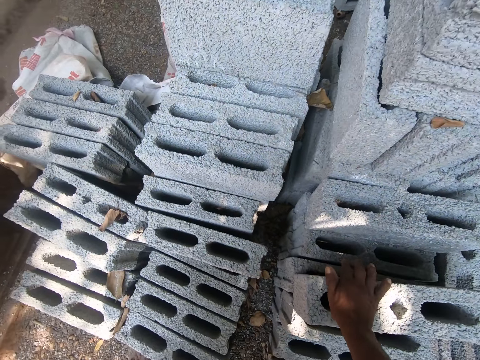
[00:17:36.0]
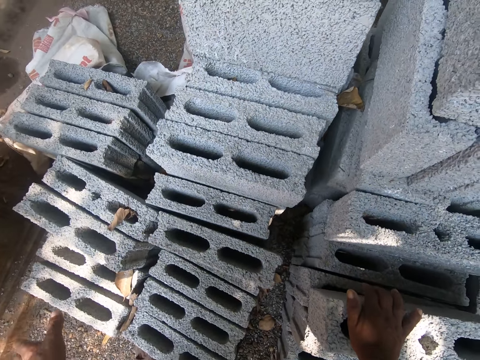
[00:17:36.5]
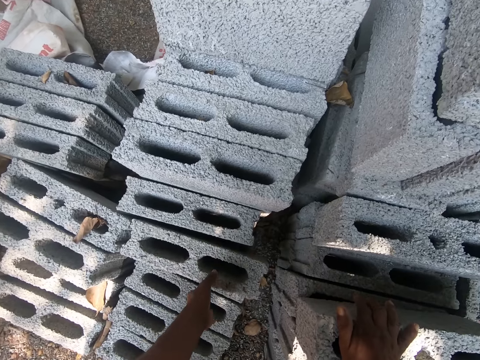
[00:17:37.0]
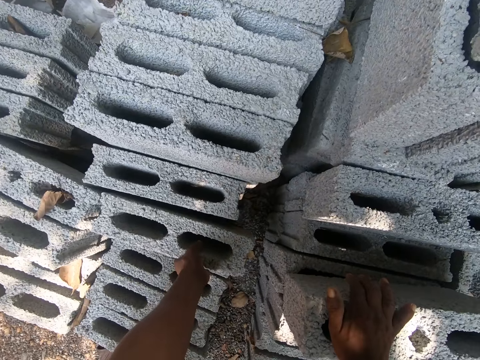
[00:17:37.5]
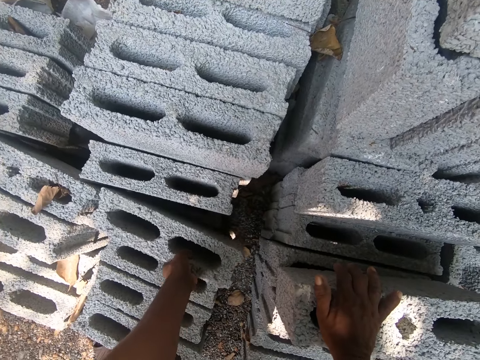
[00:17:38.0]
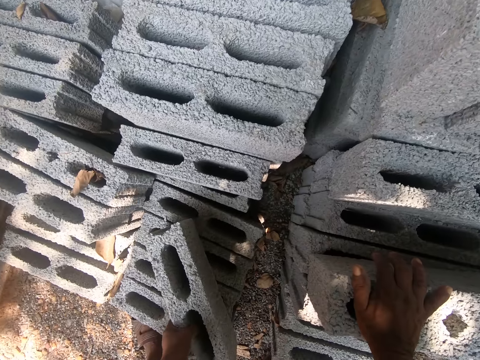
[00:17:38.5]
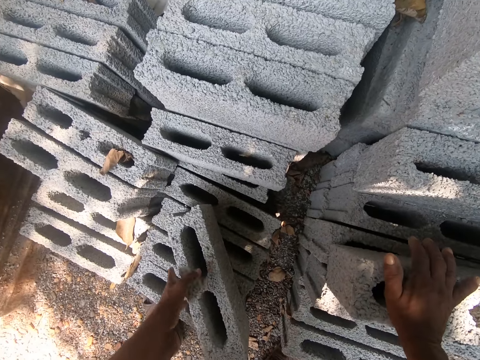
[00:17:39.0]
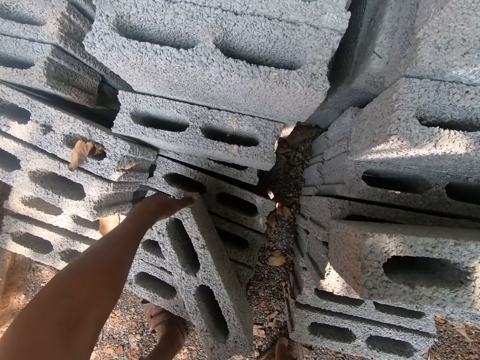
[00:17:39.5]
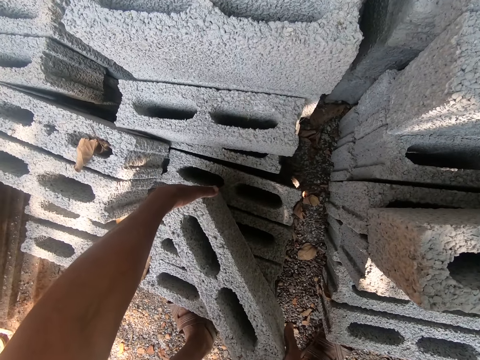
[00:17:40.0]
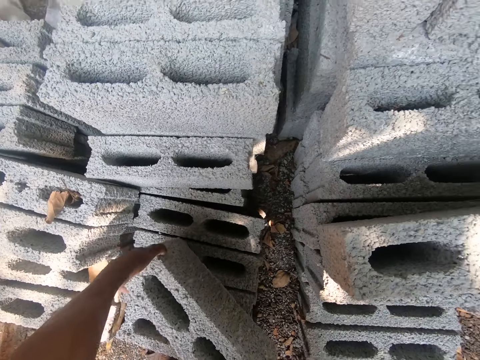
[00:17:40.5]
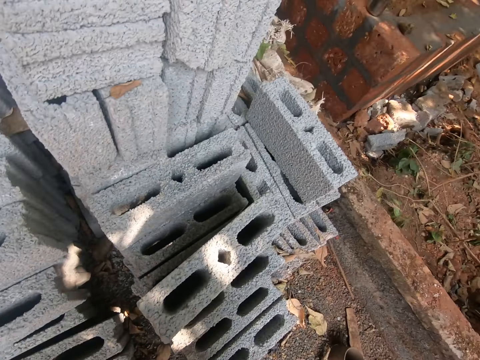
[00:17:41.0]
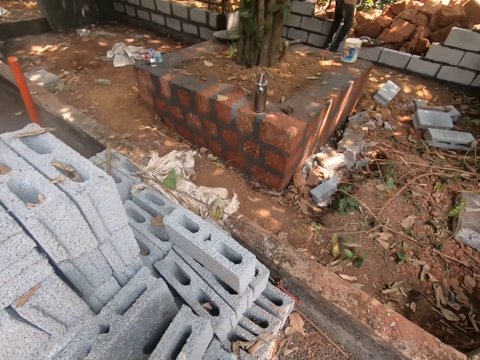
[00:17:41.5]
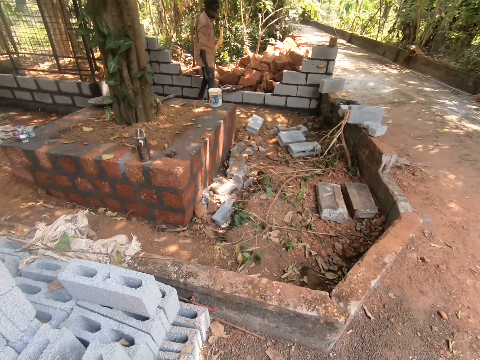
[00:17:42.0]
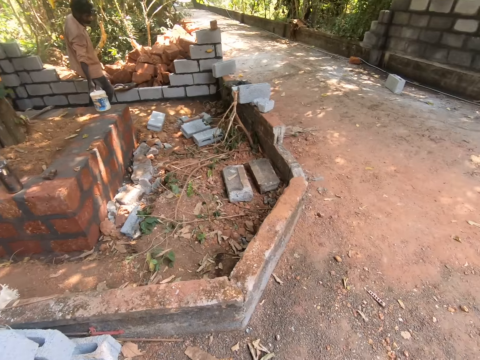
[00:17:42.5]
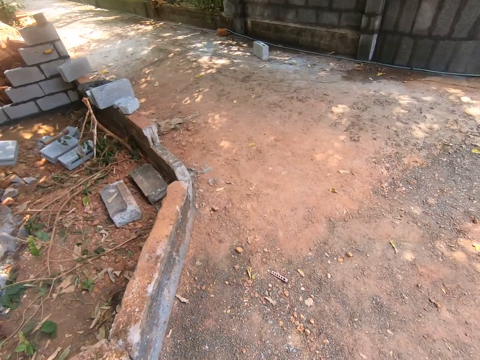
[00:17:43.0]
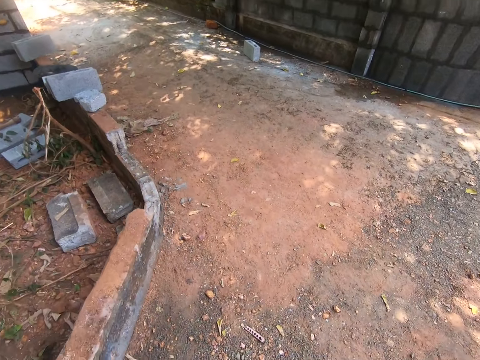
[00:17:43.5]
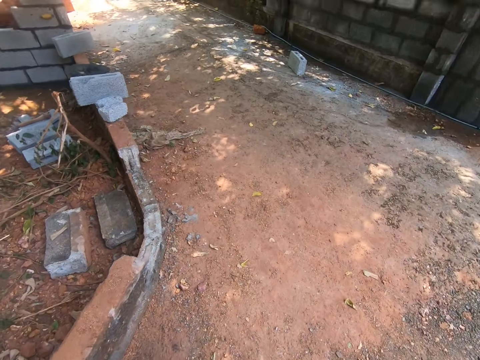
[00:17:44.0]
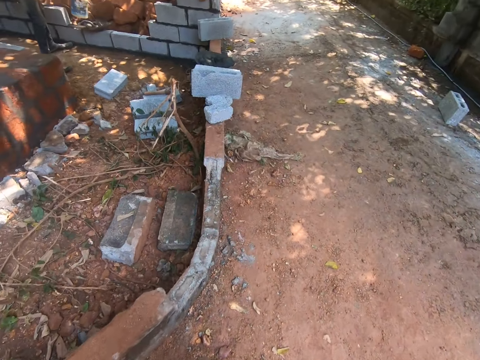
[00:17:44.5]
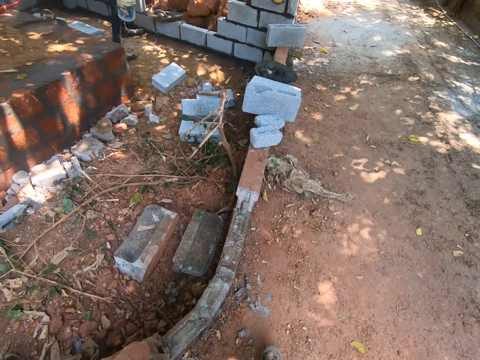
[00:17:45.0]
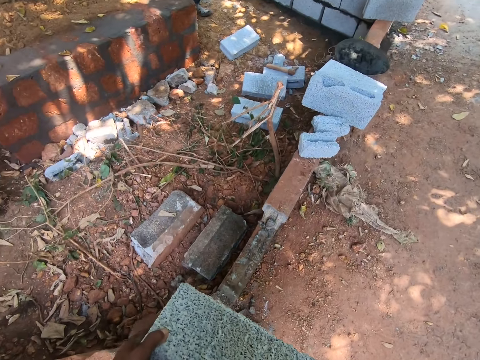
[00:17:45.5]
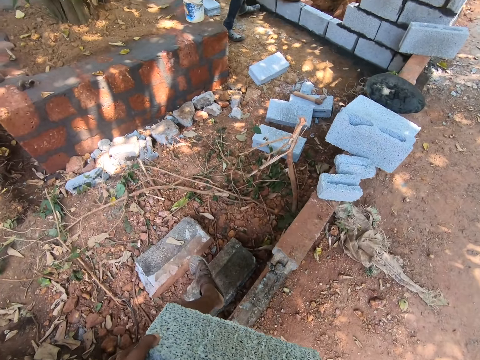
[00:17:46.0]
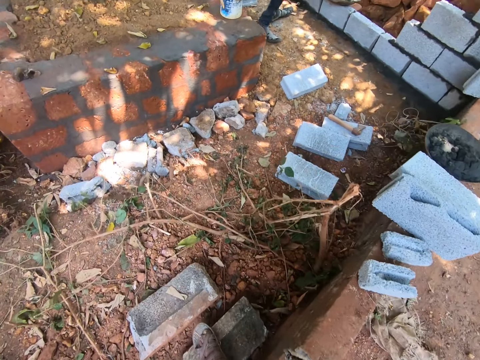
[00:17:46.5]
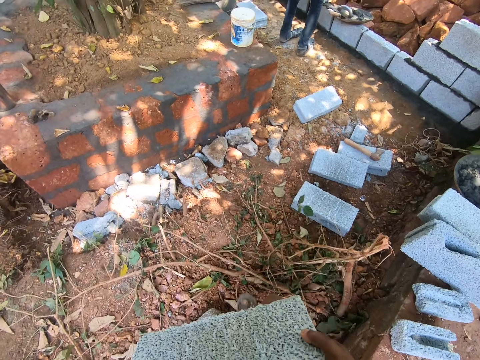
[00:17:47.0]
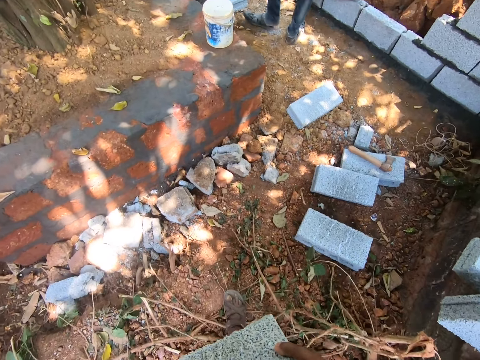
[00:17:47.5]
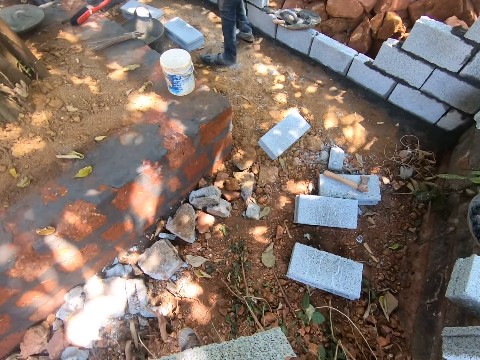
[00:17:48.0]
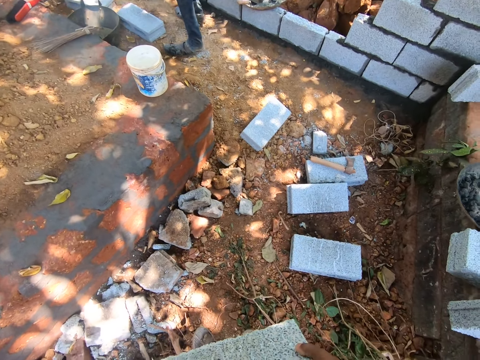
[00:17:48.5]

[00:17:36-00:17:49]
The camera wearer places his right hand on the concrete block on the stack of concrete blocks. He holds the brick. He moves the concrete block on the stack of concrete blocks with his left hand. He picks up the concrete block from the stack of concrete blocks with his hands. He holds the brick with both hands. He turns around. He walks into the construction site. A man picks up a bucket from a brick slab in the construction site with his right hand. The camera wearer places his left leg on the concrete block on the ground.

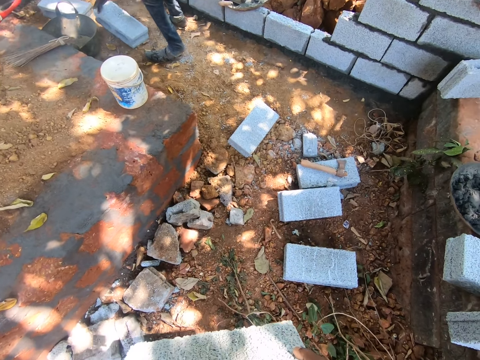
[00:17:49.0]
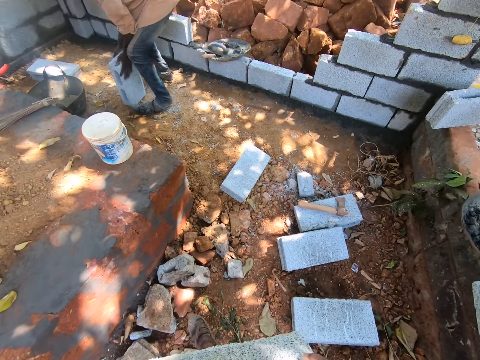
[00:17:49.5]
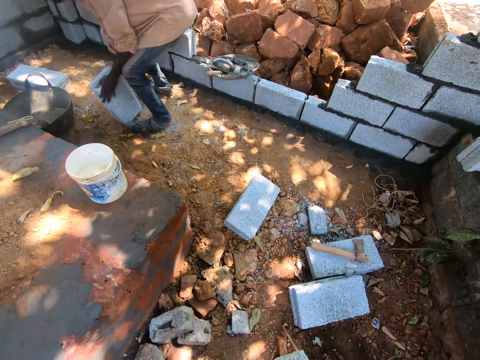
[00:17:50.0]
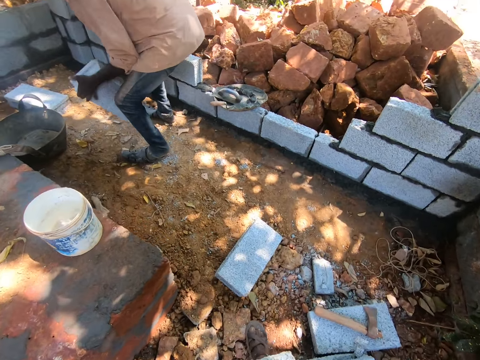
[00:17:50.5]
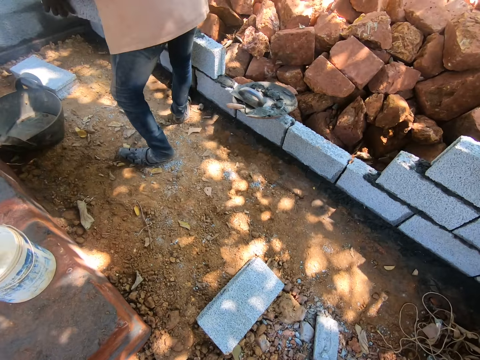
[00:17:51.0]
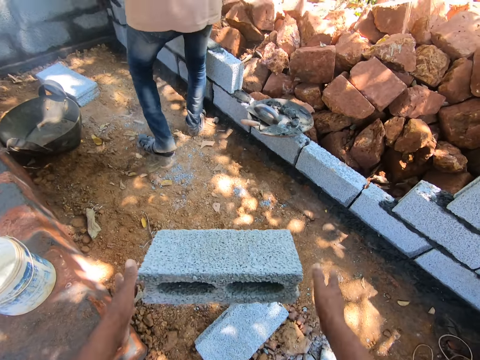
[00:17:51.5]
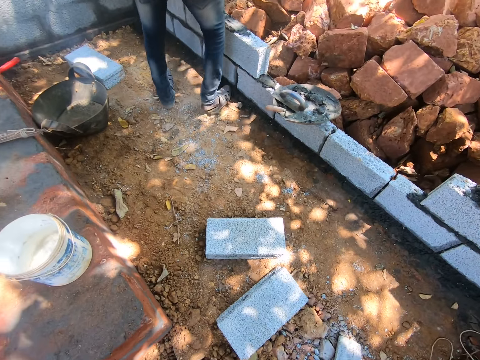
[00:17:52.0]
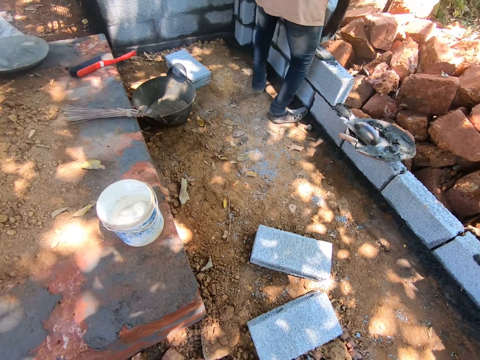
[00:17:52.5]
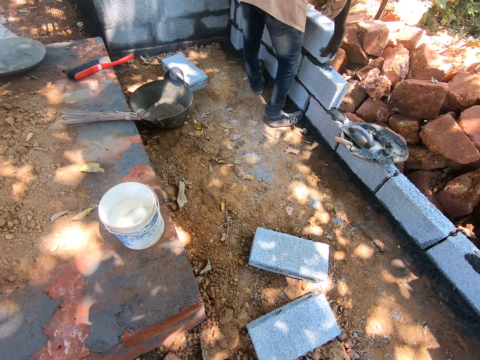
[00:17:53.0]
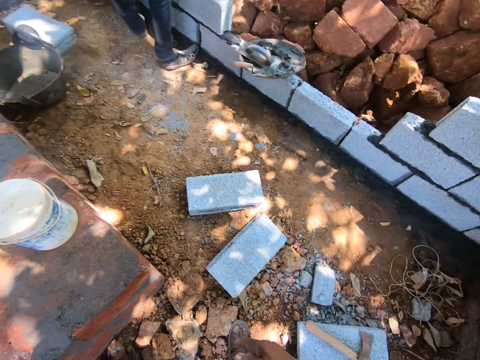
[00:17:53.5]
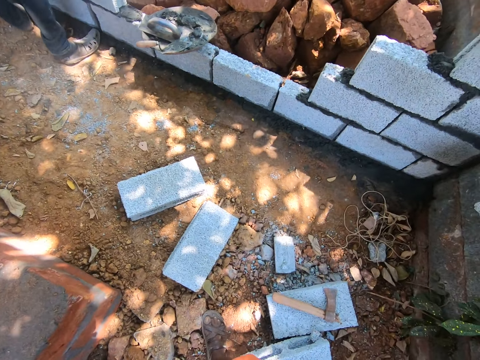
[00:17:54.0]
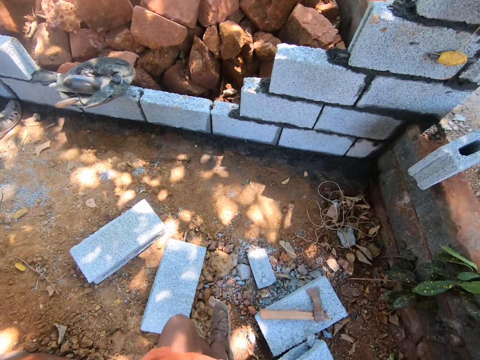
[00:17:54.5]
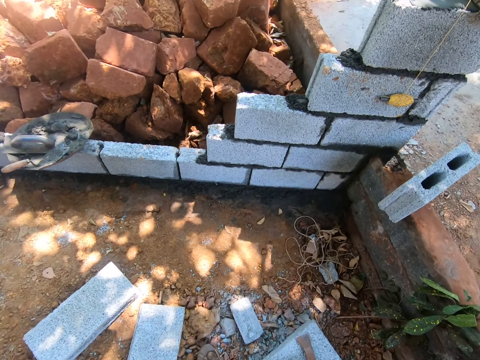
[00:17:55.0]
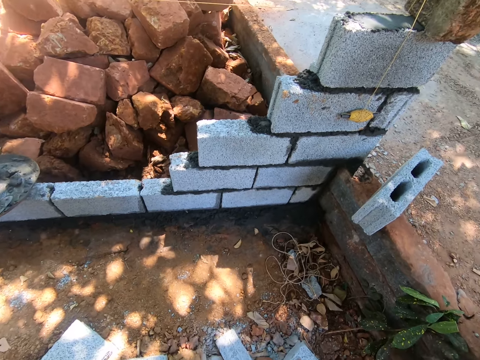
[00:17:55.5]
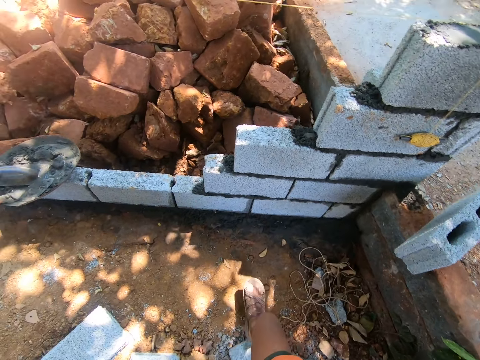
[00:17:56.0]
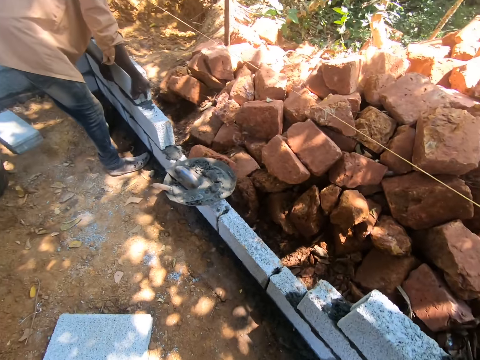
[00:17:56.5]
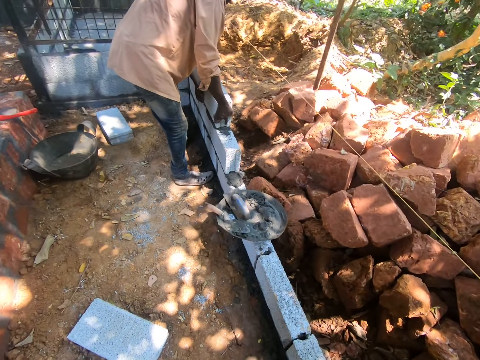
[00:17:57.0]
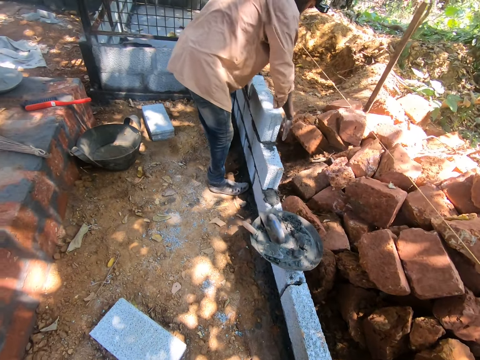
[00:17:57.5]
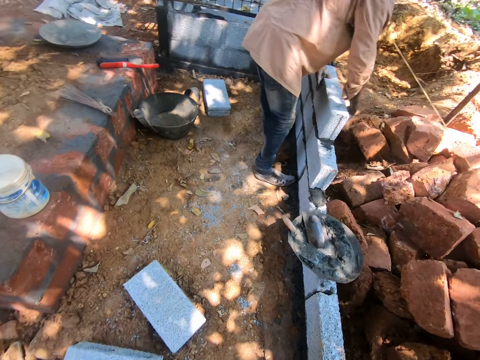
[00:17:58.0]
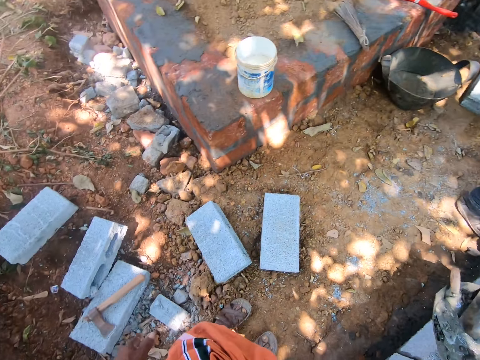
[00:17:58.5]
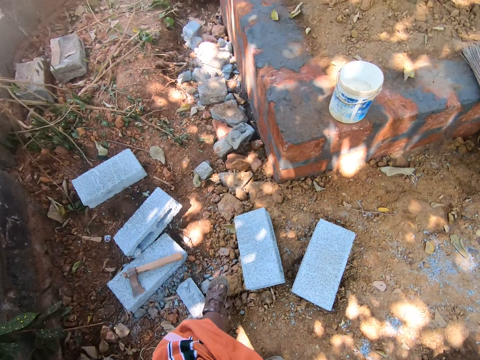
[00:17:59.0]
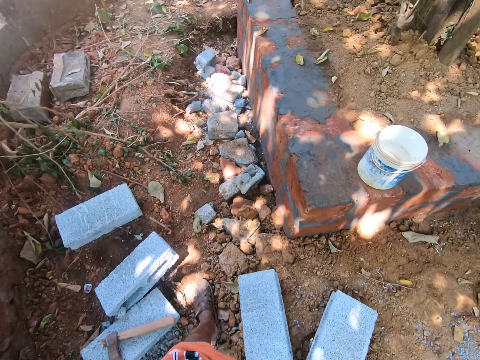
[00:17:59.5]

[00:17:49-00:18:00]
A man picks up the concrete block on the ground with his hands. The camera wearer drops the concrete block on the ground with his hands. The man drops the concrete block on the concrete blocks with his hands. The camera wearer looks around. He walks. He looks around. He turns around. He walks towards the stack of concrete blocks on the ground.

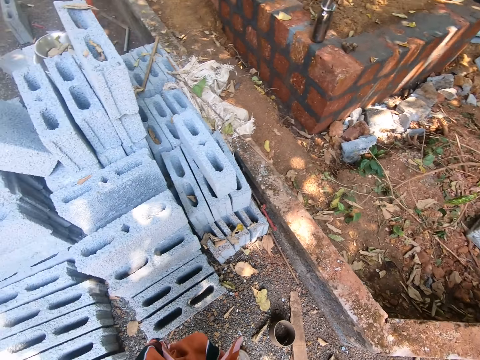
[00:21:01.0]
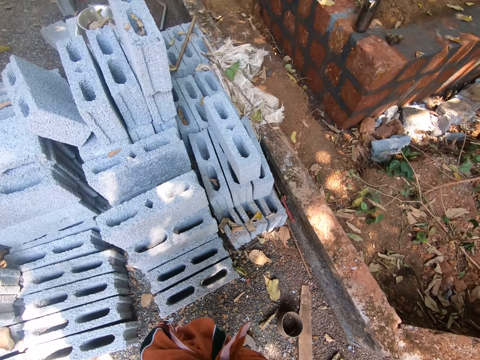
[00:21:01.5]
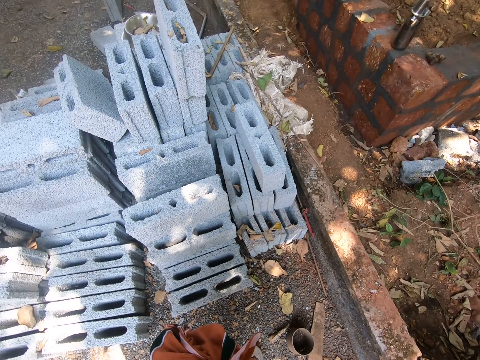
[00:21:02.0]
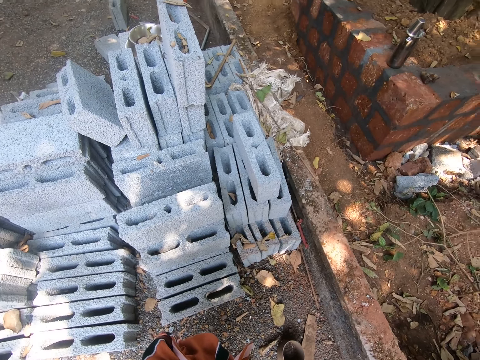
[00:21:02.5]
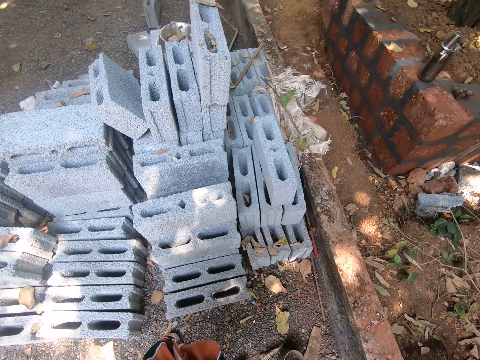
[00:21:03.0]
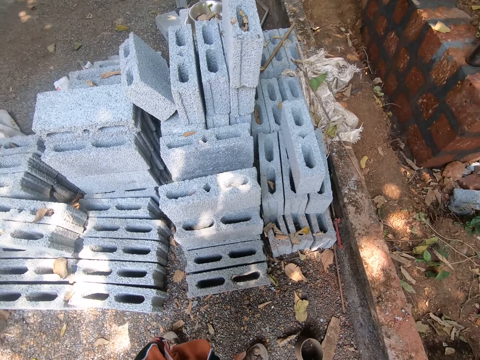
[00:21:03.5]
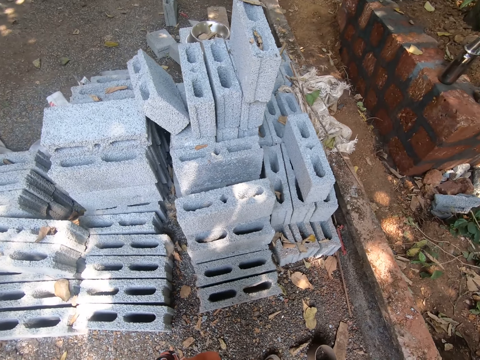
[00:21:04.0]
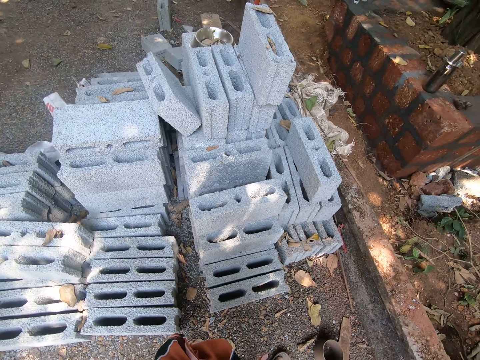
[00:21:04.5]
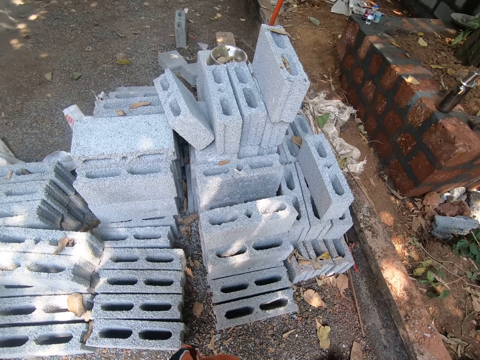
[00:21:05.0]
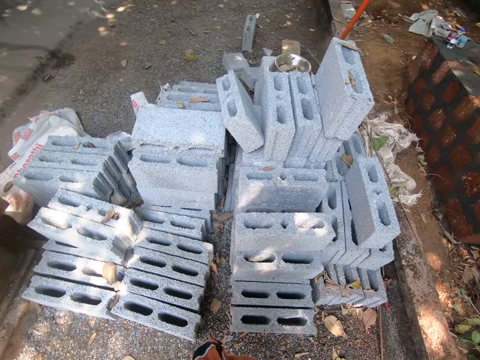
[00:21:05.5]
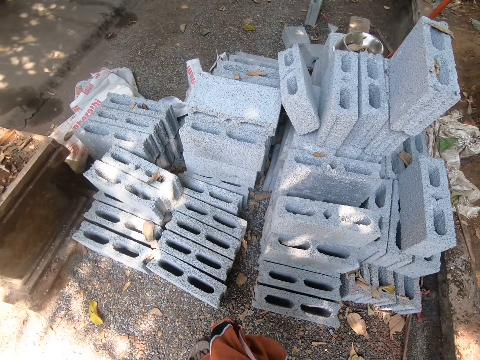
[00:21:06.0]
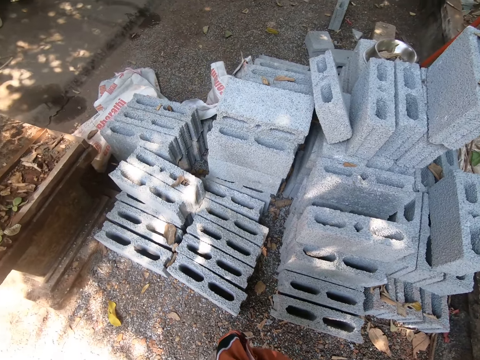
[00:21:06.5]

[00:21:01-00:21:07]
The camera wearer looks at the bricks.
